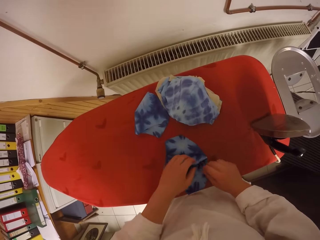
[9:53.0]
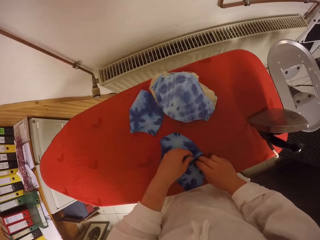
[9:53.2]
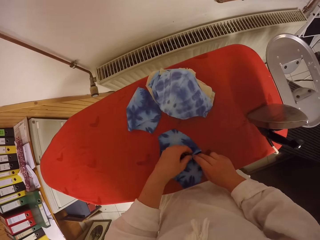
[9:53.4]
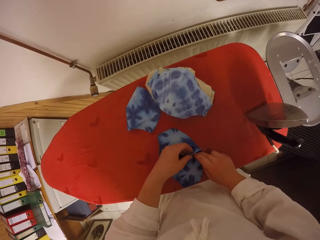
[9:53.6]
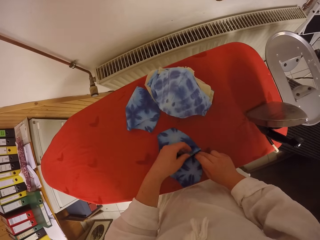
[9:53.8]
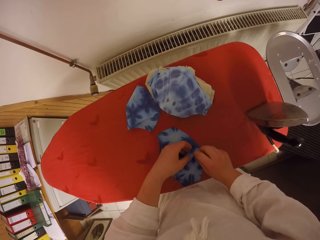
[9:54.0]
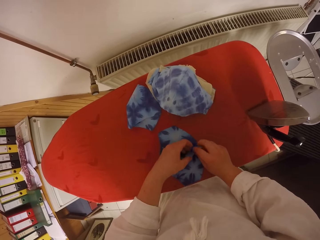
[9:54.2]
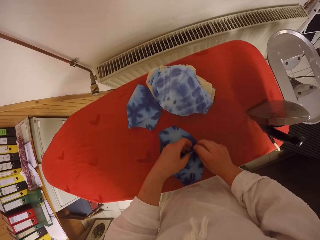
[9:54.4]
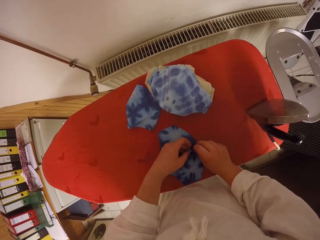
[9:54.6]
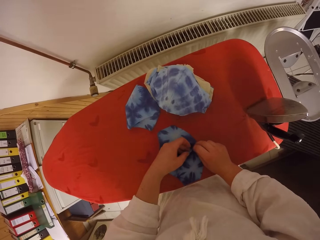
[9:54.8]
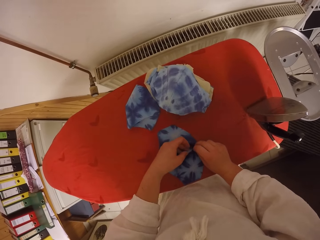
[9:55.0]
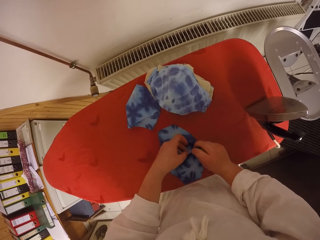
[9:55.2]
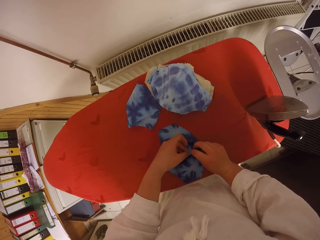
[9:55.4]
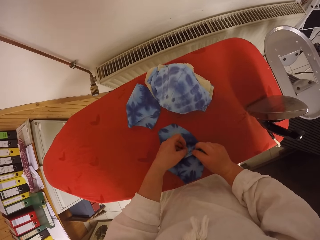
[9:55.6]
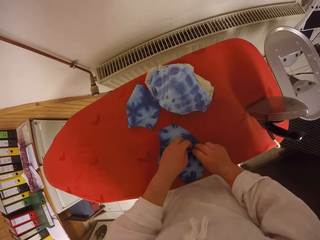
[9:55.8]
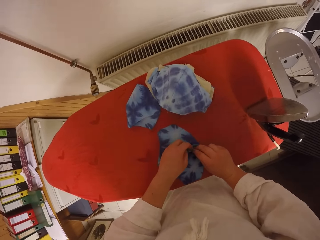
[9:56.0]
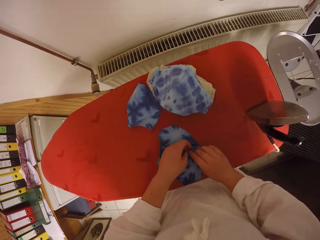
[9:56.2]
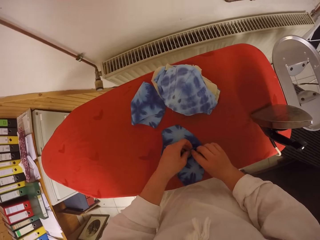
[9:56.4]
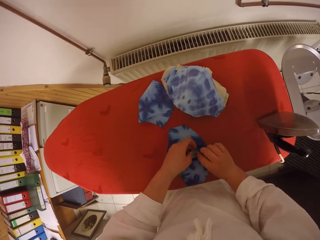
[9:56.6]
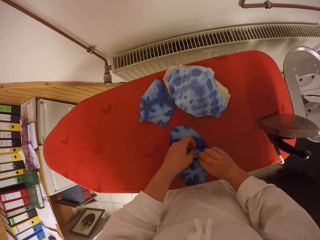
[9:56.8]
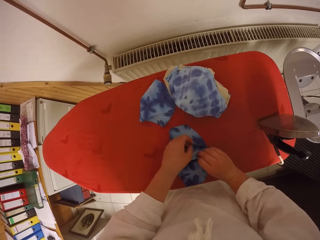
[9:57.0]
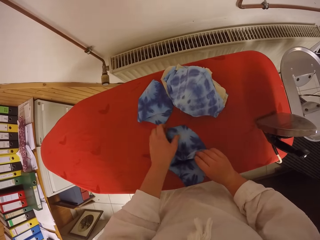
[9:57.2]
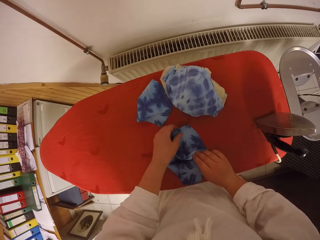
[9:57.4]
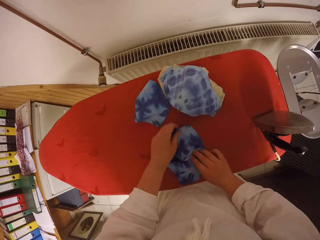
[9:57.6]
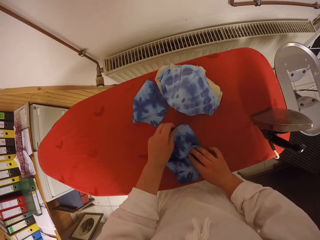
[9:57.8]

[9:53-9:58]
The camera wearer places the fabric on the table. They straighten the fabric on the table with both hands.

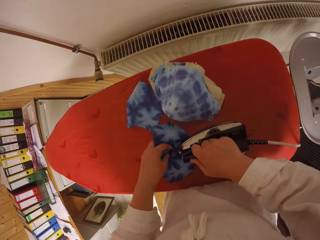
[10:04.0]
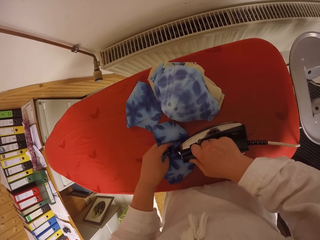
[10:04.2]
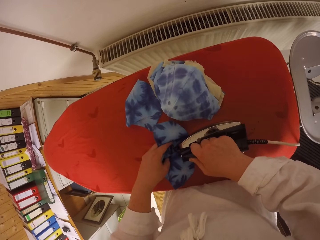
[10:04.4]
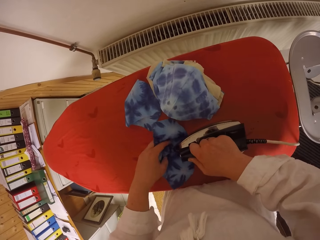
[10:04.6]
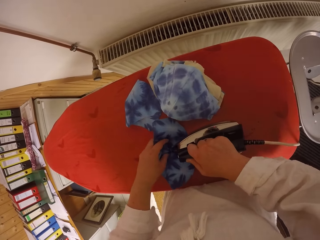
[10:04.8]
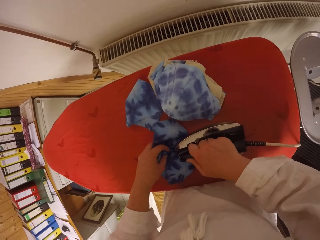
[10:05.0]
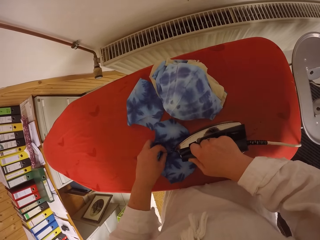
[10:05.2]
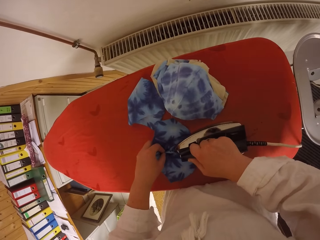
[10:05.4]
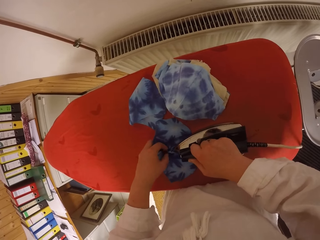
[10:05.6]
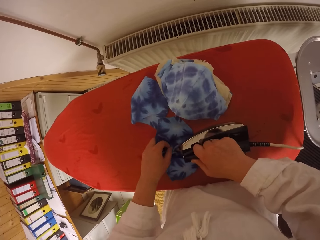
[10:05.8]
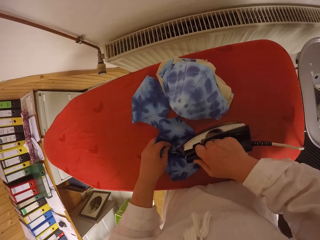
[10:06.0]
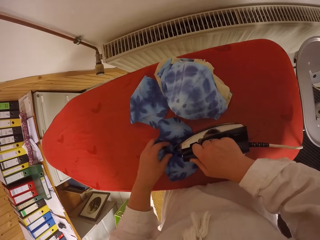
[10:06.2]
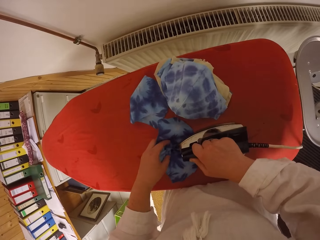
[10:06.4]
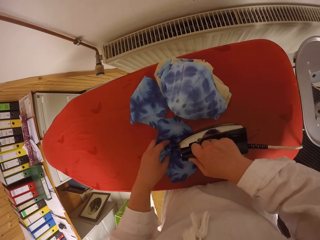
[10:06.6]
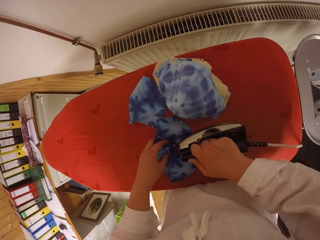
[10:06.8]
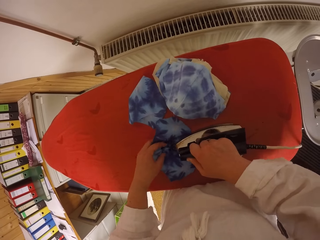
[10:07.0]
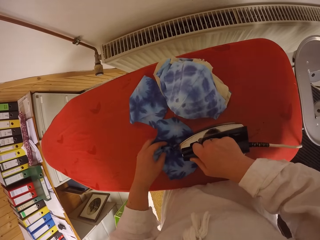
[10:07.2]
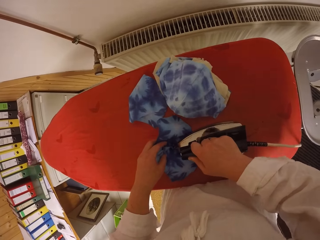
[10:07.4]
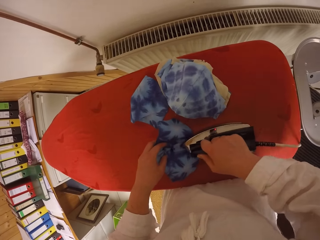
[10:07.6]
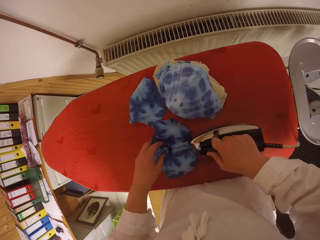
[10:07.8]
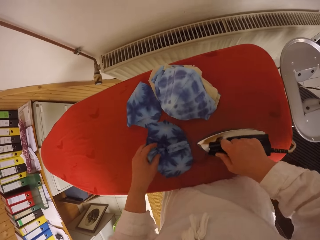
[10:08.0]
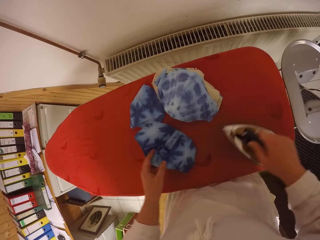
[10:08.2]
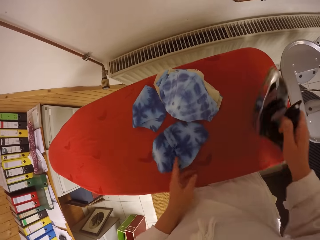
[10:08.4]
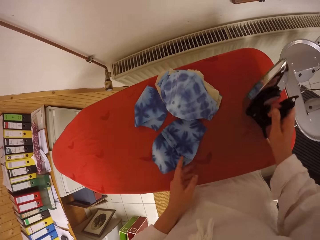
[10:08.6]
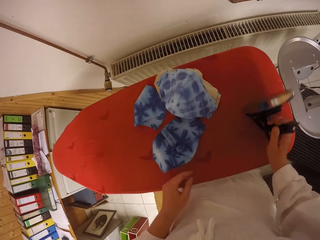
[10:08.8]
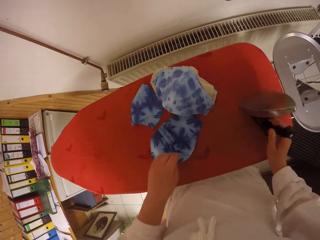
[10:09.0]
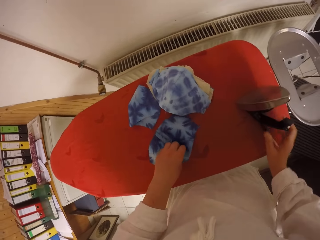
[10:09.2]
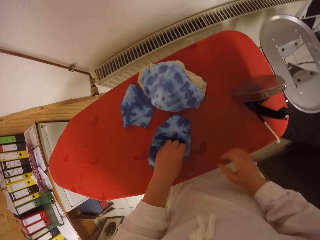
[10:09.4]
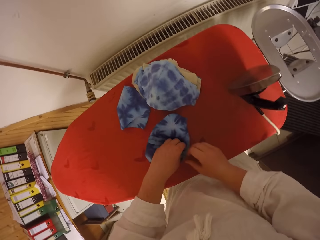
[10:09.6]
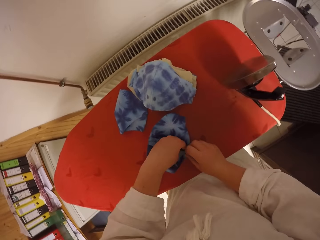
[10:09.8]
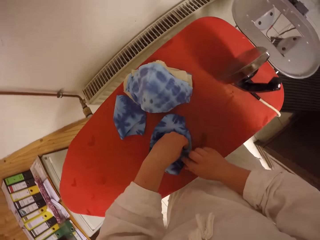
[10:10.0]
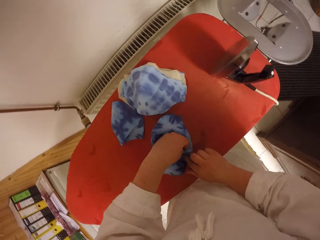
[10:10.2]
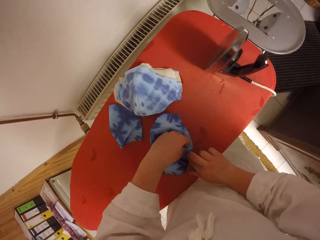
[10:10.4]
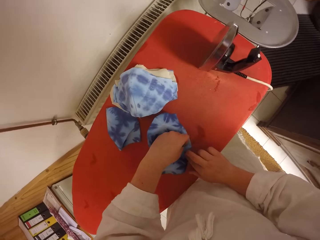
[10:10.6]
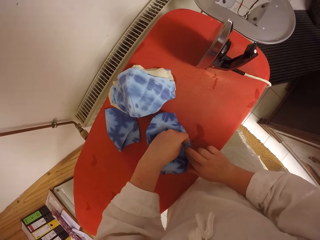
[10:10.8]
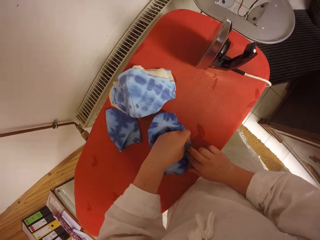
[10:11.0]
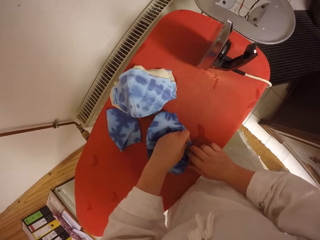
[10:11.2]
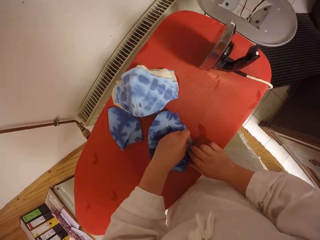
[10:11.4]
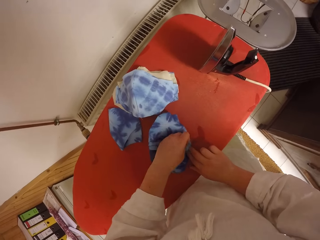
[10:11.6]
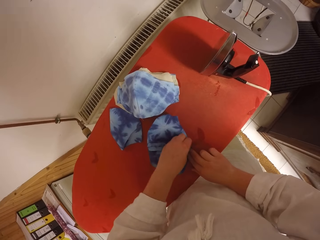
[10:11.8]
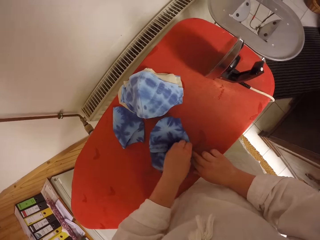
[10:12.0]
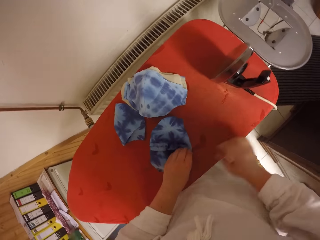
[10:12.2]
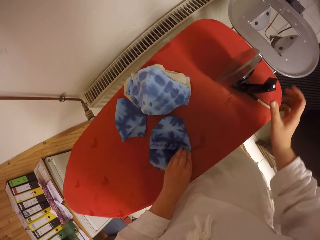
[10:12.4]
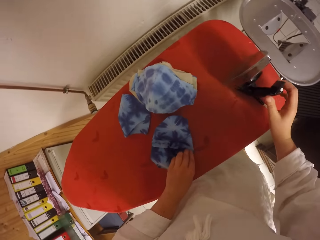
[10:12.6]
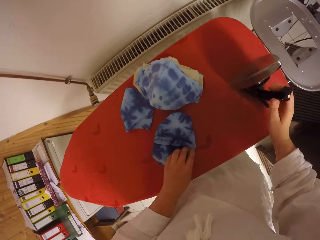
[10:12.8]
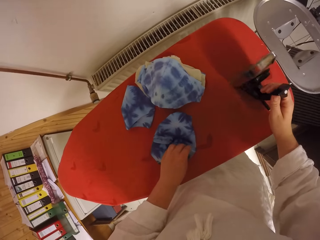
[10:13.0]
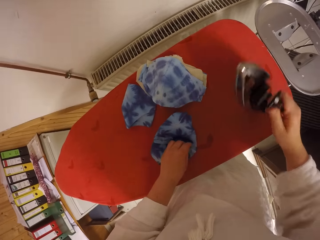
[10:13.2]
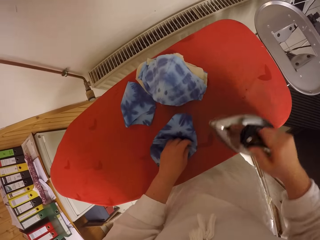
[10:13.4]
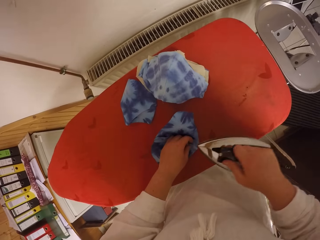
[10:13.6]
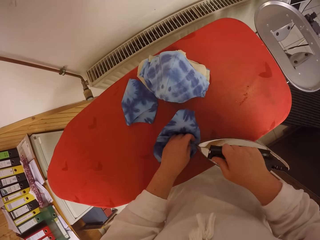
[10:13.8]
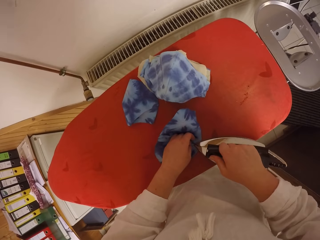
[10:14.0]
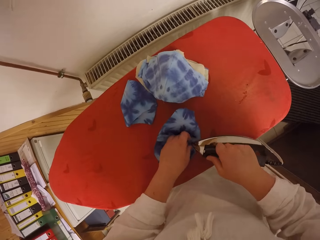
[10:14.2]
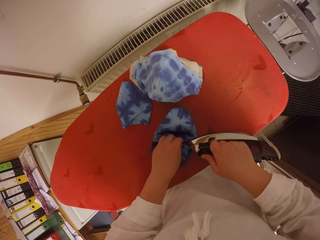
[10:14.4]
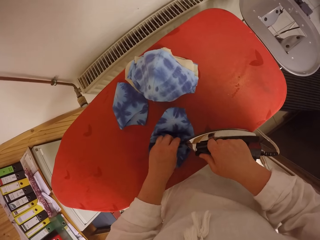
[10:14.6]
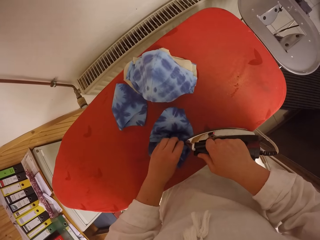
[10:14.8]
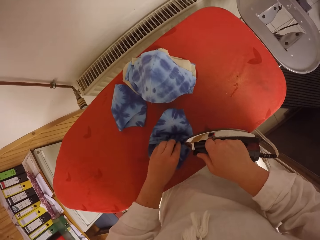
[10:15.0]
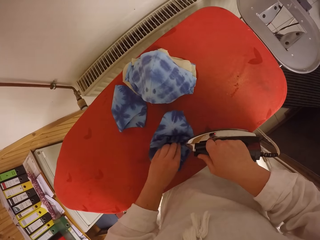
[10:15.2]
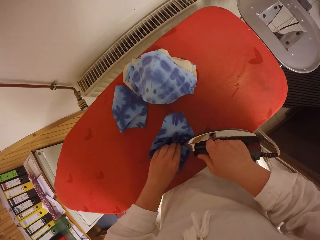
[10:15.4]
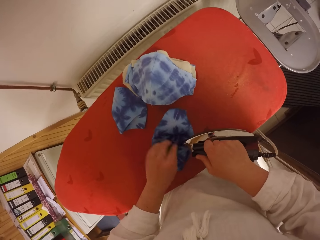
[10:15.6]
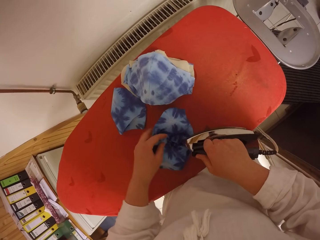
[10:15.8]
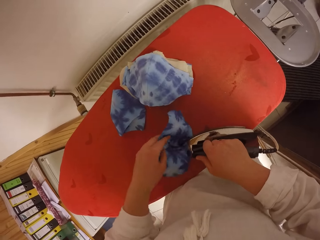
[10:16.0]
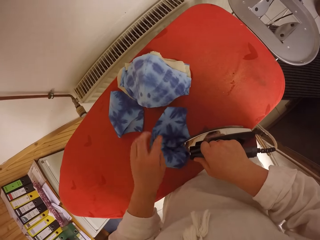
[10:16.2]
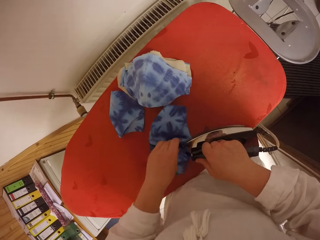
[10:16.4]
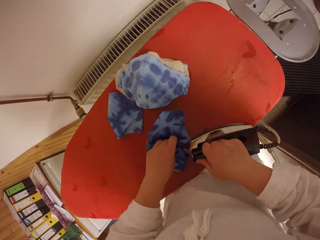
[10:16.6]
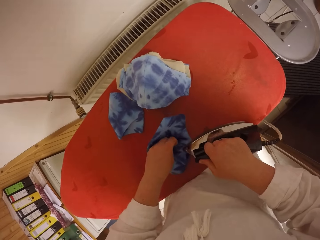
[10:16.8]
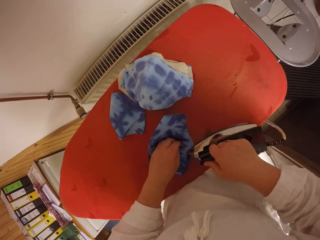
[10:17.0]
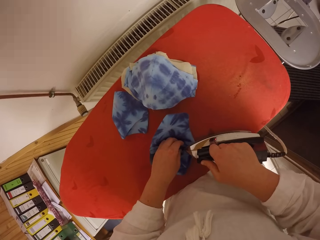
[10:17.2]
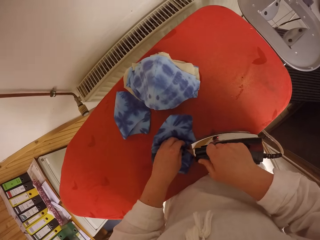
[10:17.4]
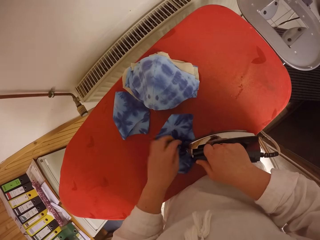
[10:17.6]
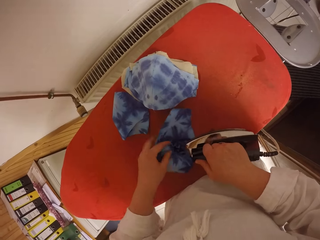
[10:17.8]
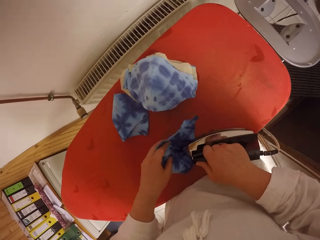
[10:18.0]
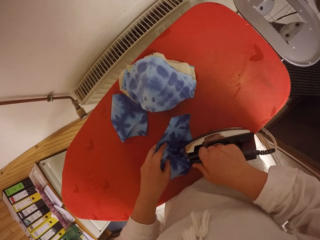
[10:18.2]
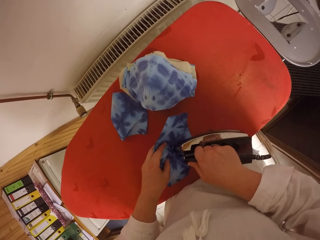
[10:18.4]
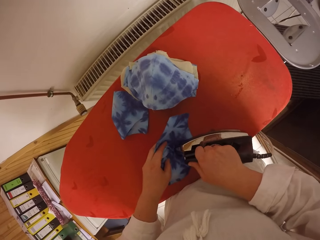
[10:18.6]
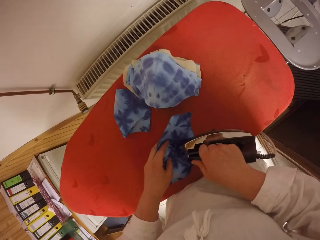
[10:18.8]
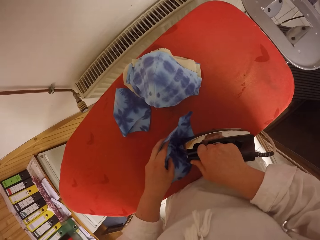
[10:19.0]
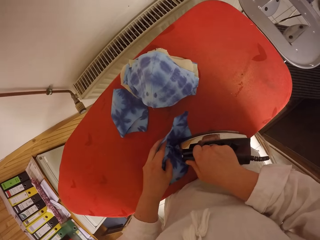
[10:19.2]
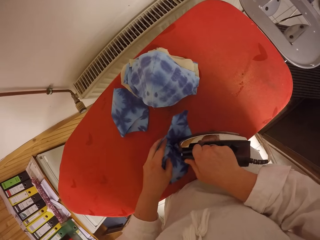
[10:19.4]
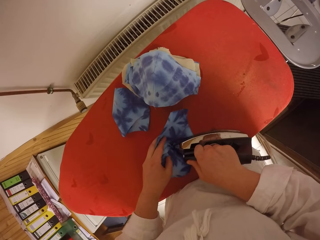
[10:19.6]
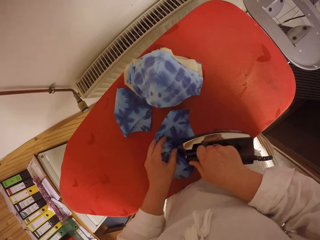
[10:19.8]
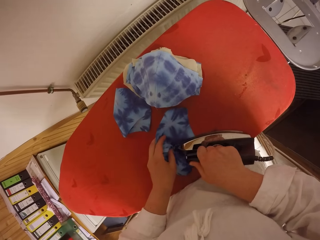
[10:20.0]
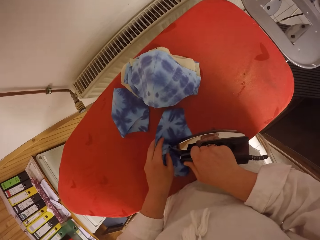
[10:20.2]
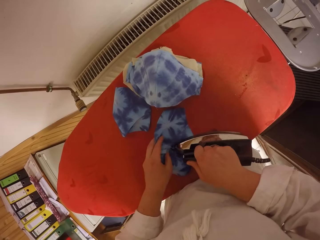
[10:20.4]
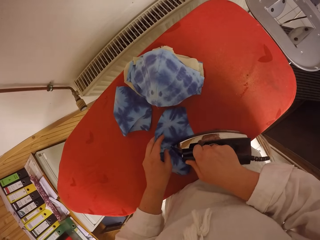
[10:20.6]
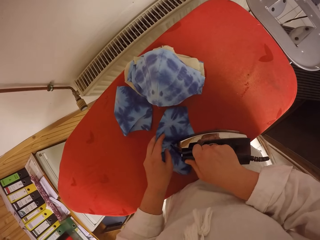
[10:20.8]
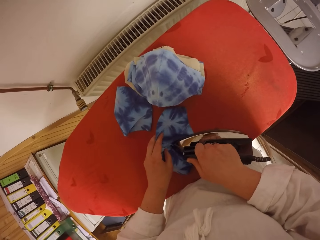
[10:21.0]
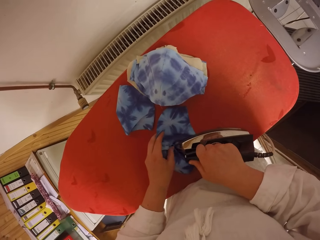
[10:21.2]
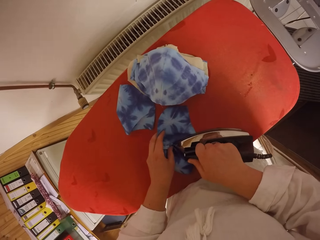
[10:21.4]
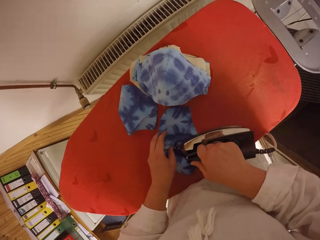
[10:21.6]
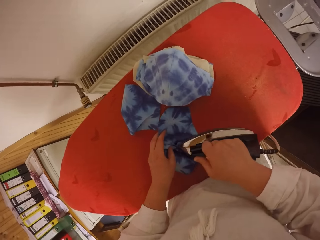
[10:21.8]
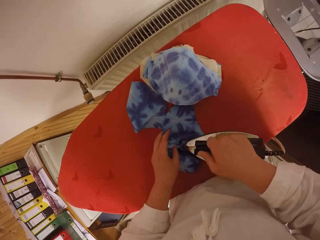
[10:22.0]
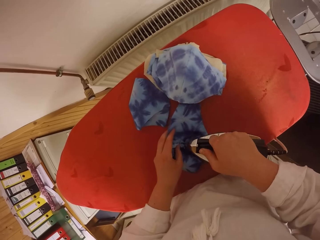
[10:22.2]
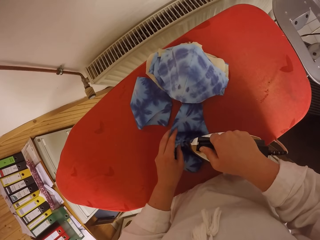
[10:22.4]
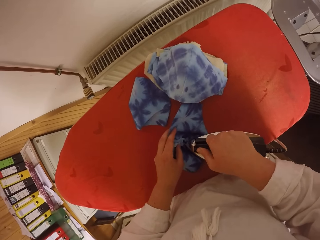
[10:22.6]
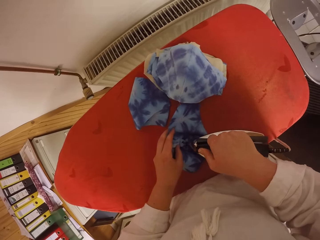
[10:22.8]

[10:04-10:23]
The camera wearer irons the fabric. She drops the electric iron on the table with her right hand. She straightens the fabric on the table with both hands. She picks up the electric iron on the table with her right hand. She irons the fabric with the electric iron in her right hand and moves her left hand around the fabric. She irons the fabric.
